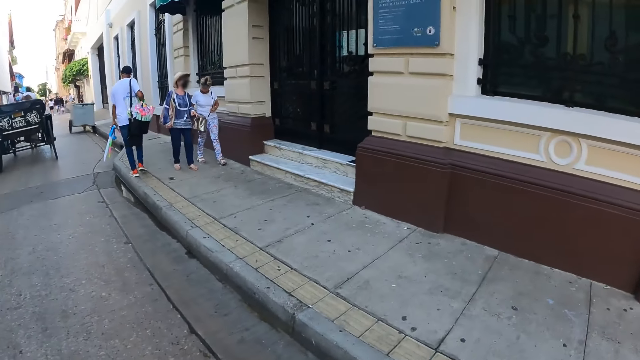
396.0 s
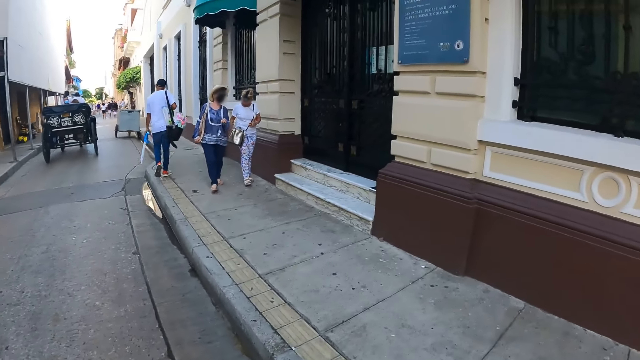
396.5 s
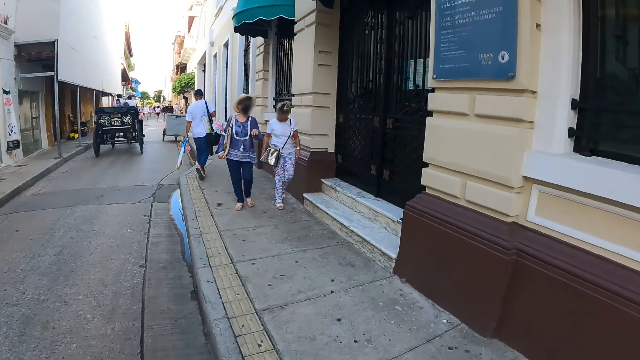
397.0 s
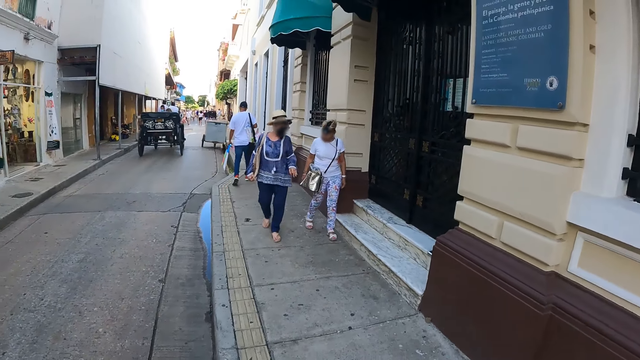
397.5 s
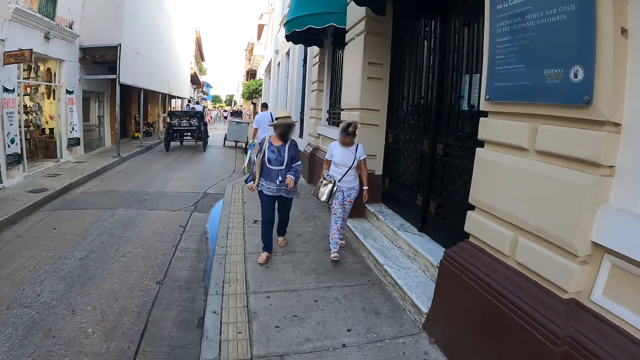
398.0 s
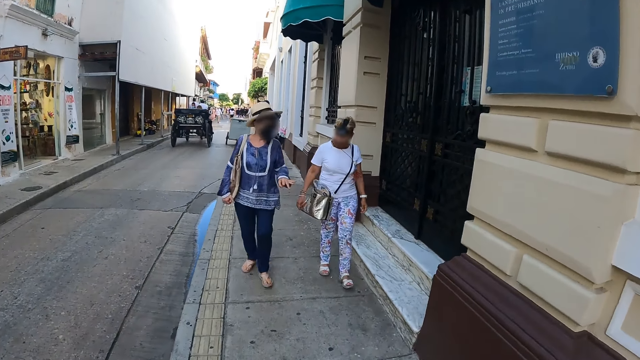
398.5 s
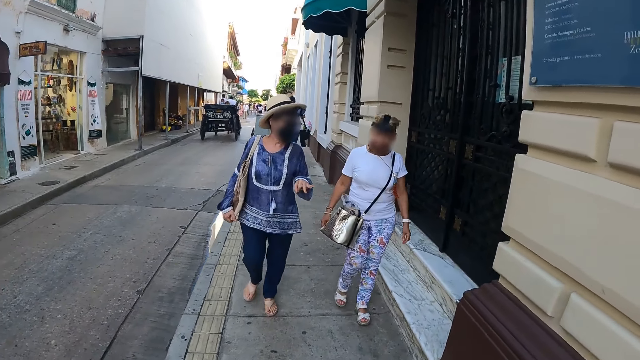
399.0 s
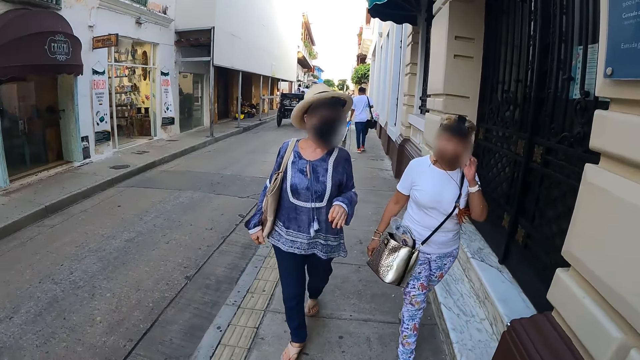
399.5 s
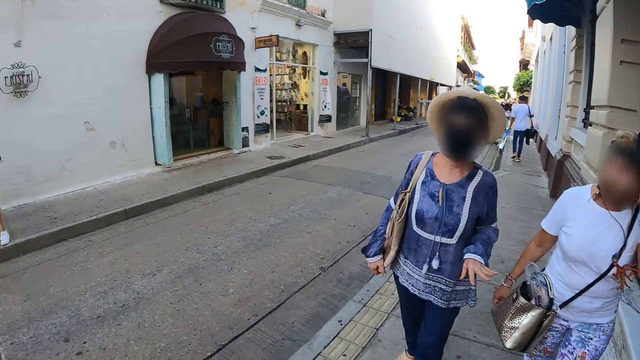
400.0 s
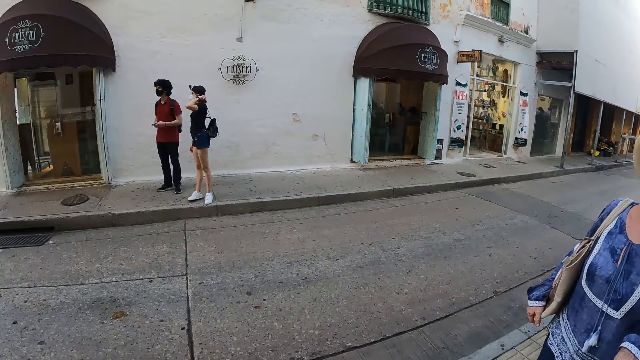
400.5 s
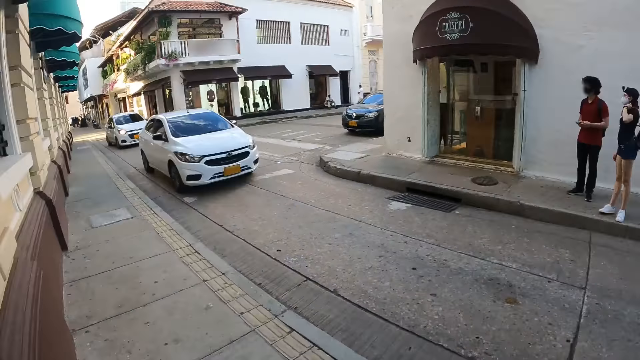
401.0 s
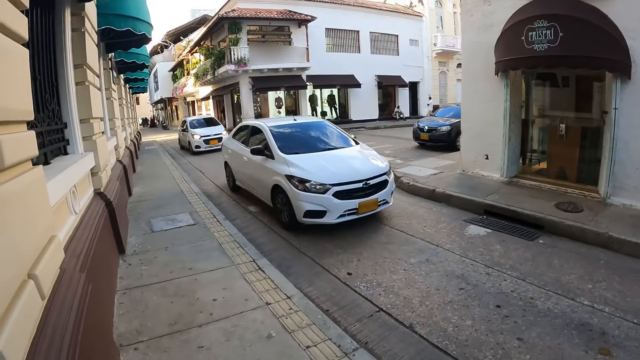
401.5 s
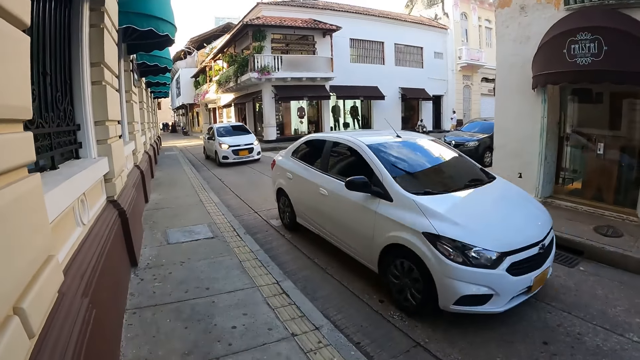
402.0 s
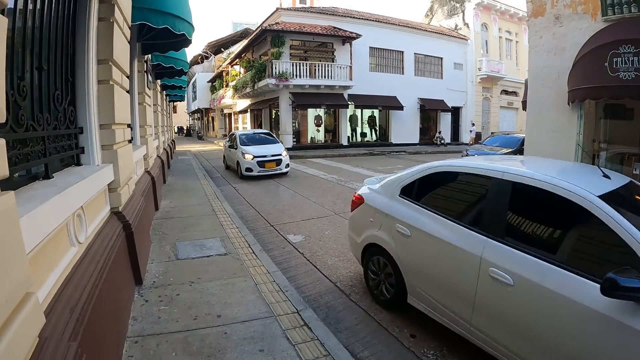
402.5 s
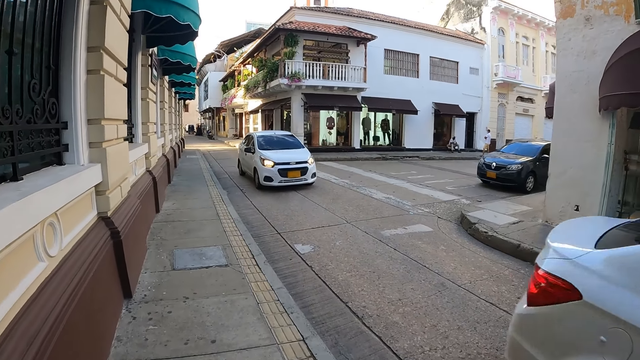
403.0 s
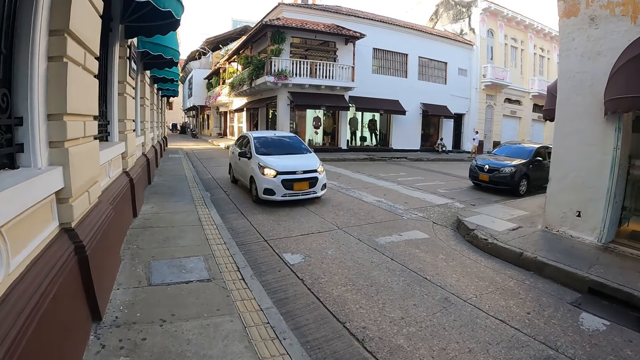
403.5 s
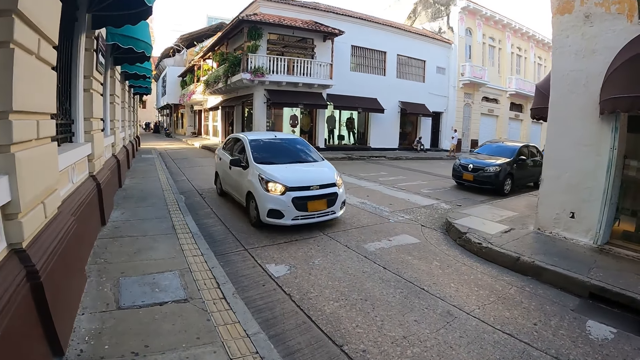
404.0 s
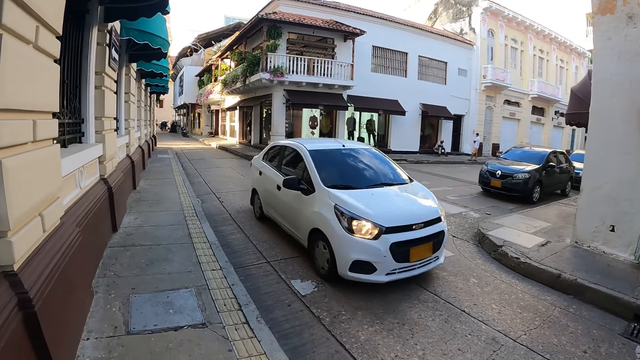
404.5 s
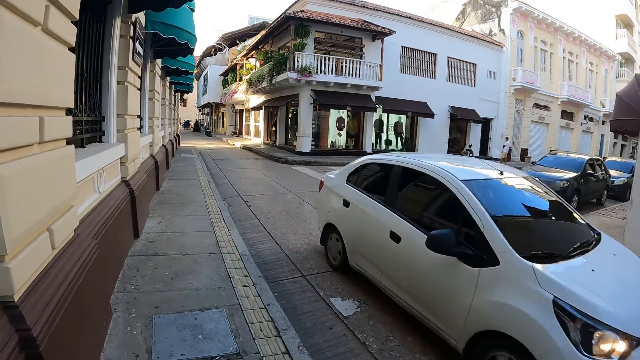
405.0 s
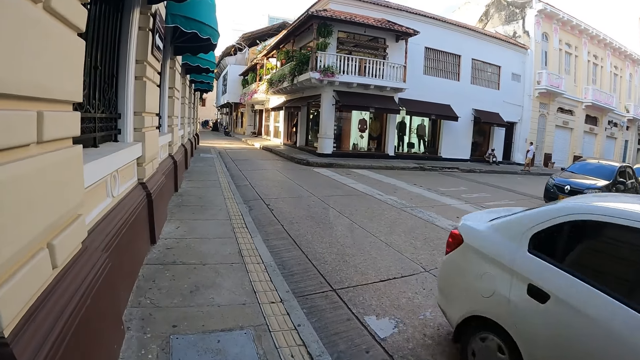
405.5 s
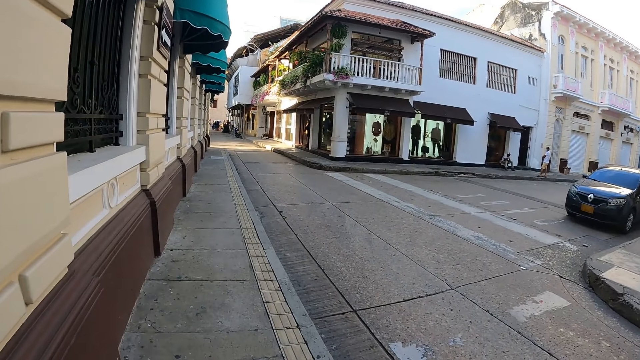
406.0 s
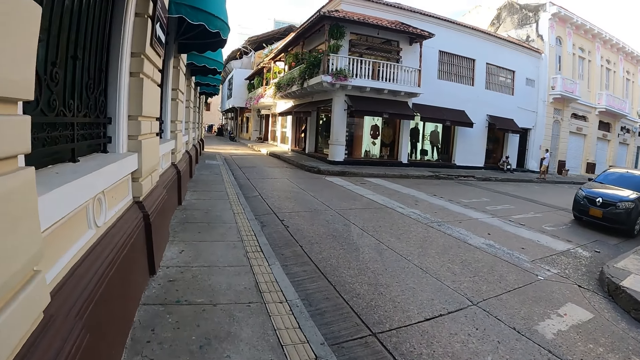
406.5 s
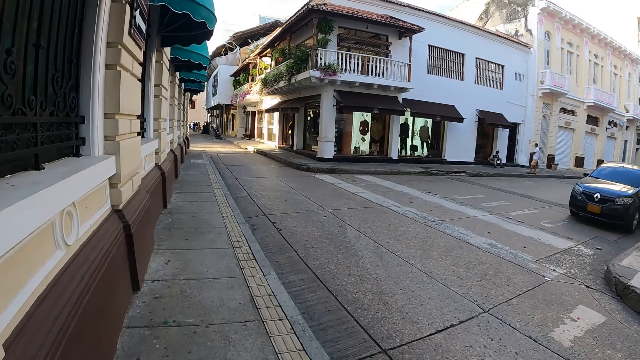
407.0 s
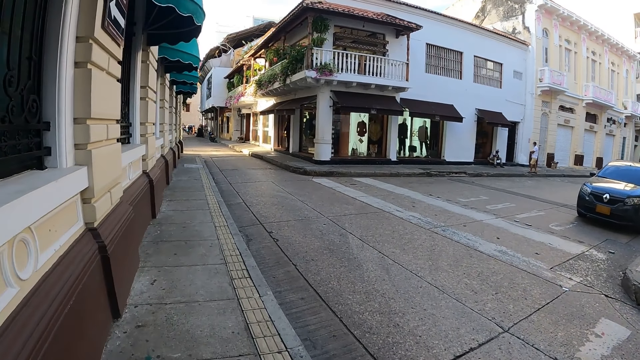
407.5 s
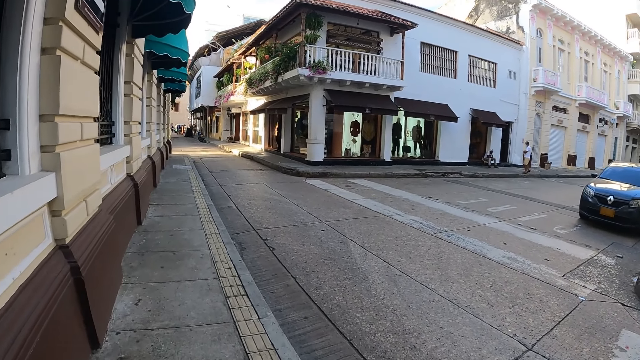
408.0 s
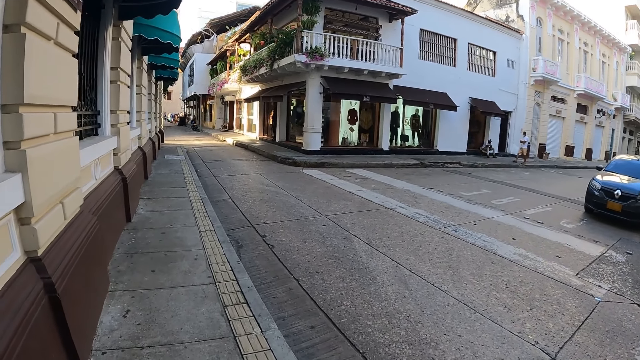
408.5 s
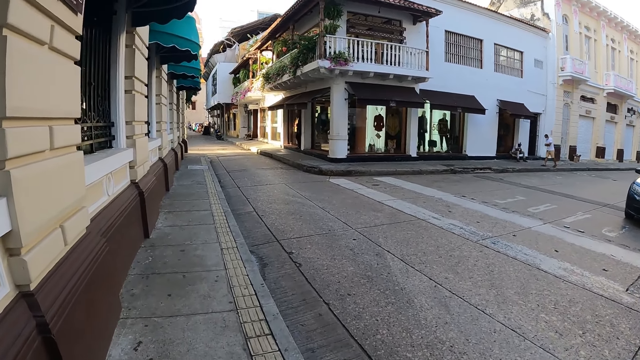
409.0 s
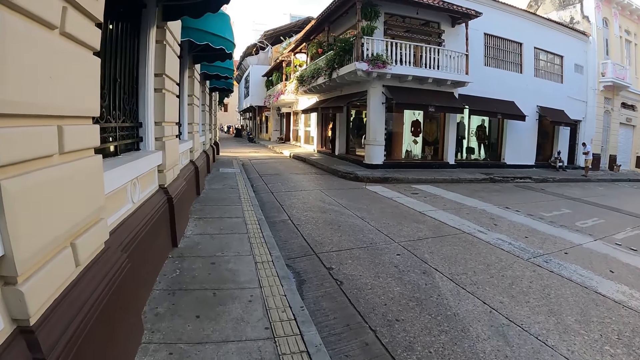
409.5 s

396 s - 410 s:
The camera wearer looks around. They walk on the streets. A car drives past the camera wearer. A car drives past the camera wearer again.

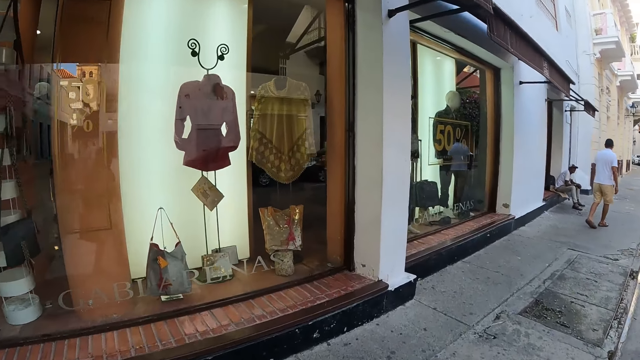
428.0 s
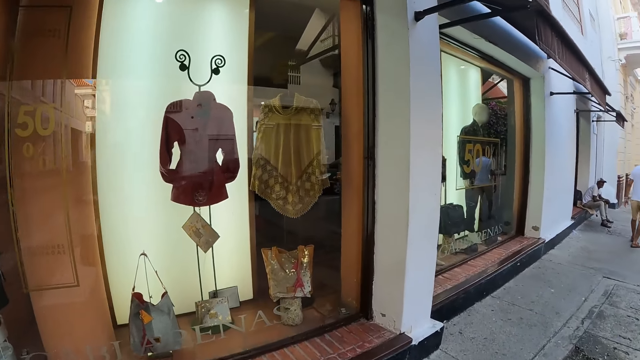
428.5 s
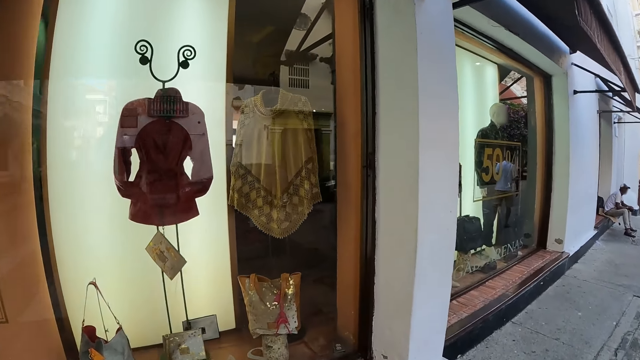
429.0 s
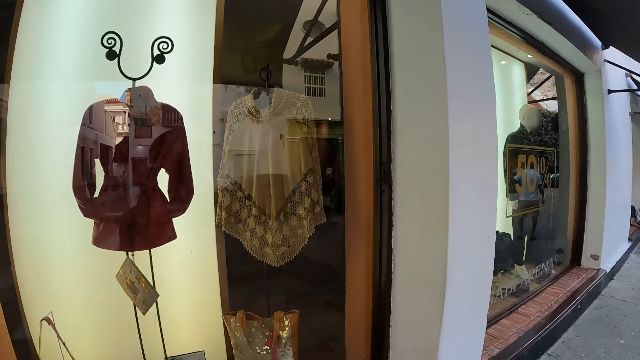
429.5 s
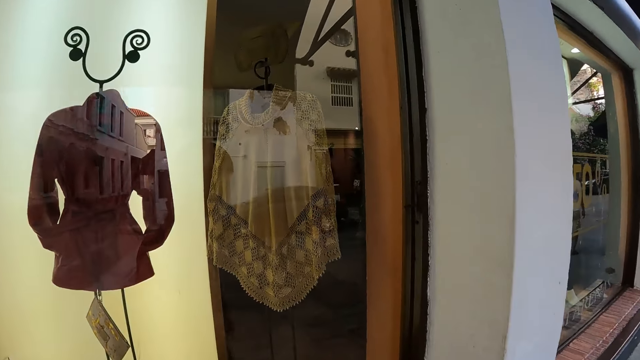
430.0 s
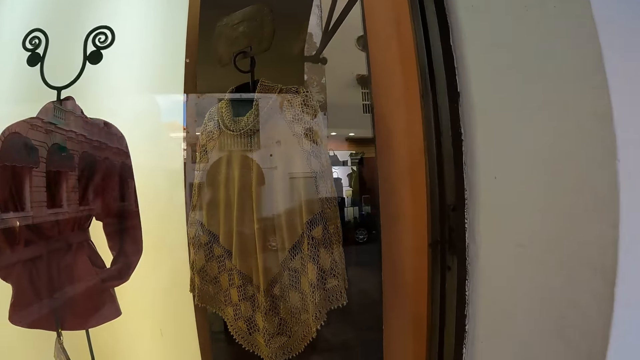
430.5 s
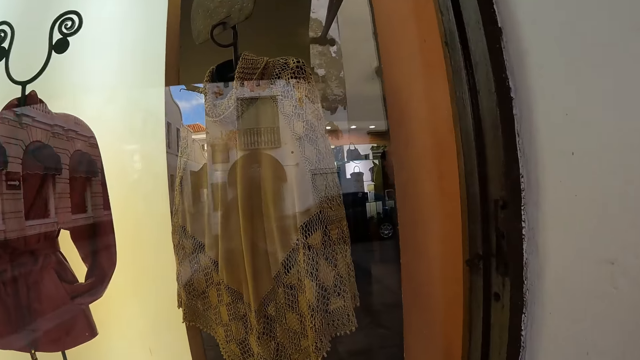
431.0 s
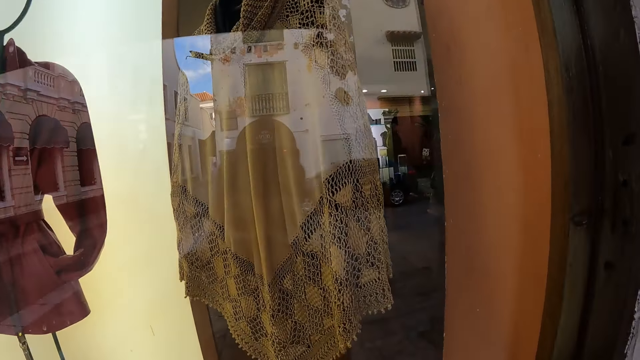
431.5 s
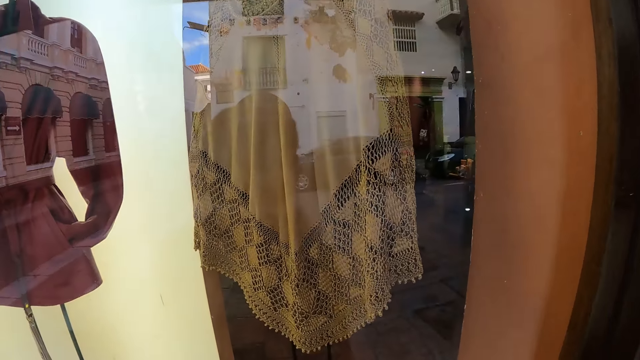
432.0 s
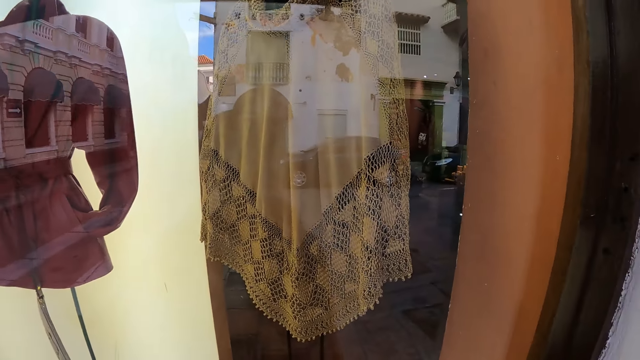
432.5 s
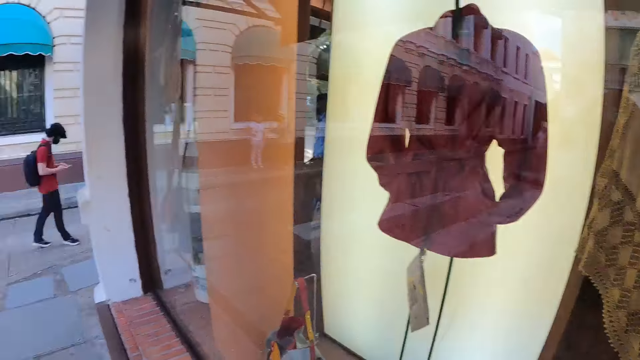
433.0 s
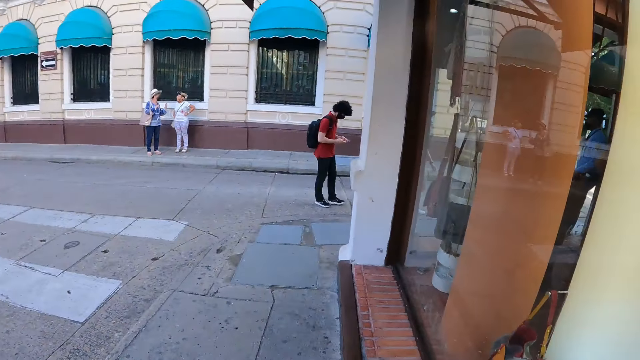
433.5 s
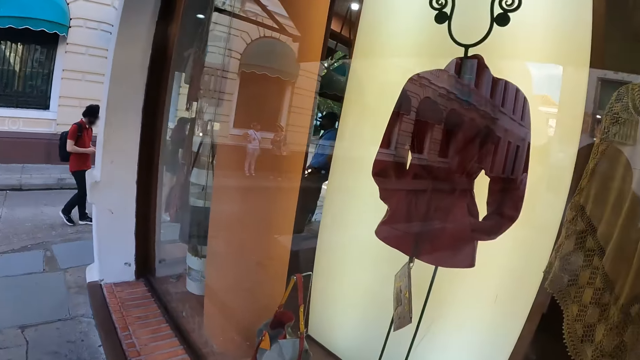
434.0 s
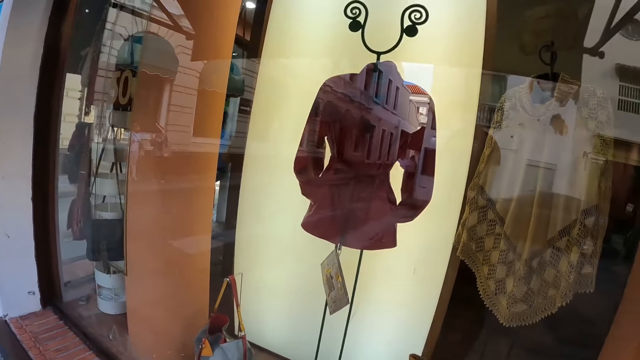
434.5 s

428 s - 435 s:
The camera wearer looks at the shops.
